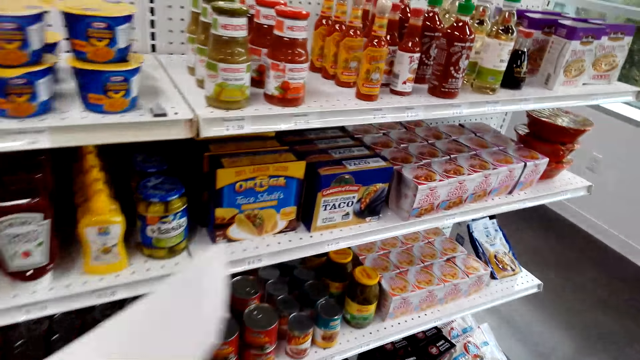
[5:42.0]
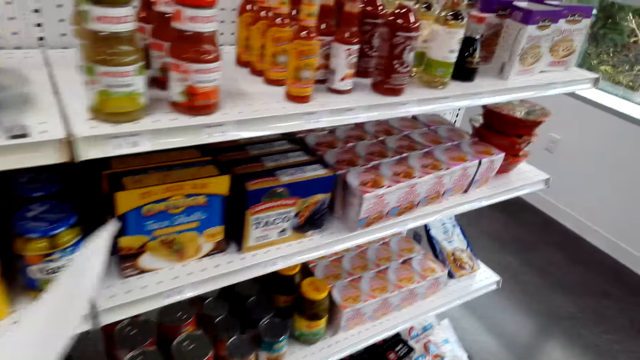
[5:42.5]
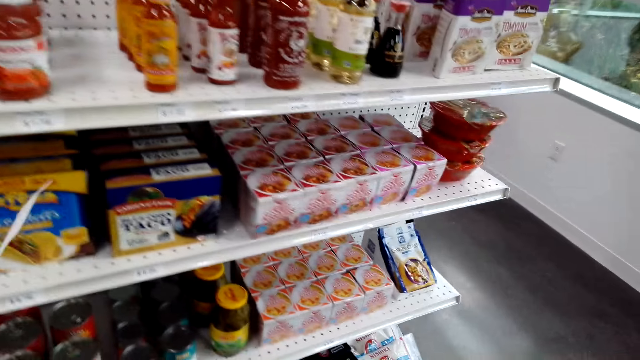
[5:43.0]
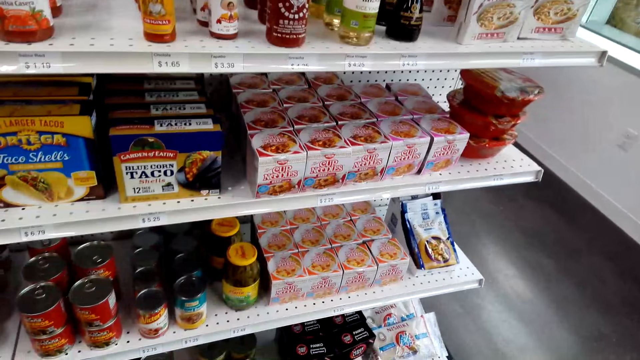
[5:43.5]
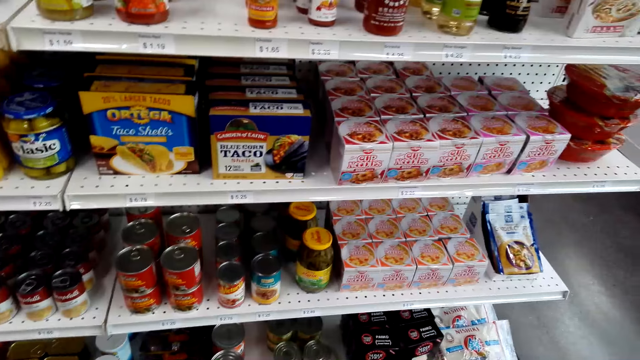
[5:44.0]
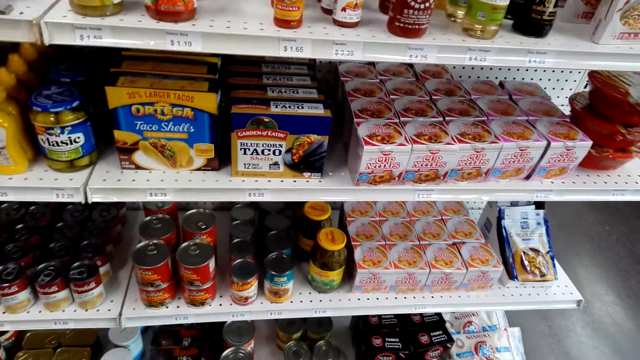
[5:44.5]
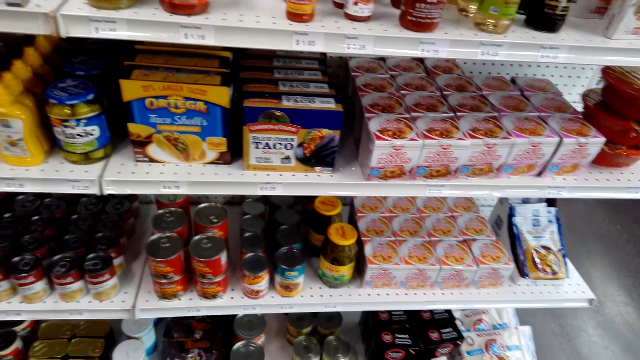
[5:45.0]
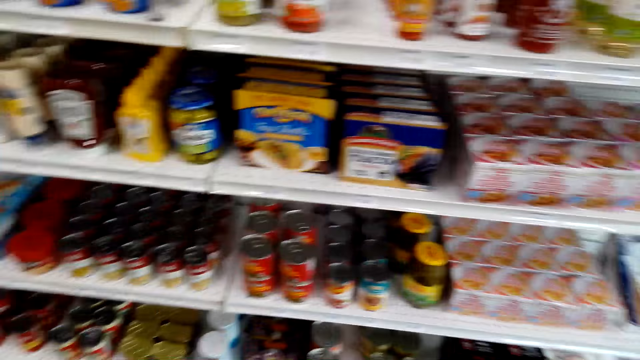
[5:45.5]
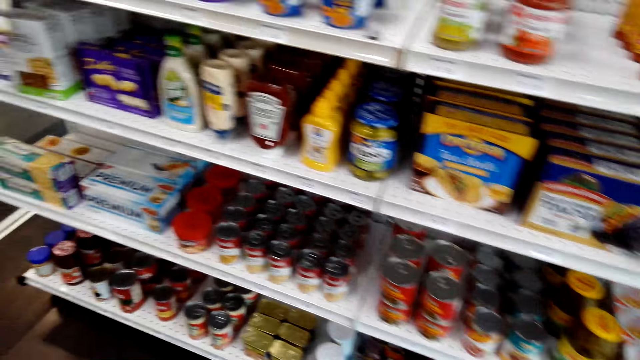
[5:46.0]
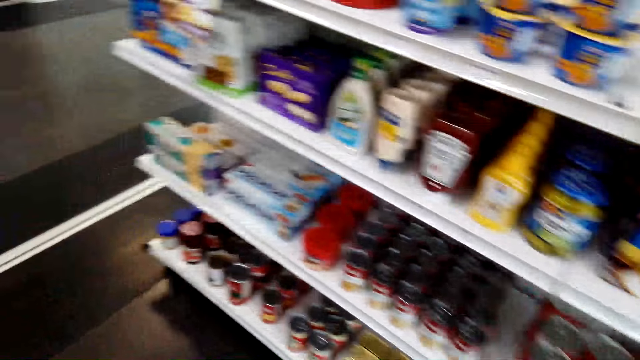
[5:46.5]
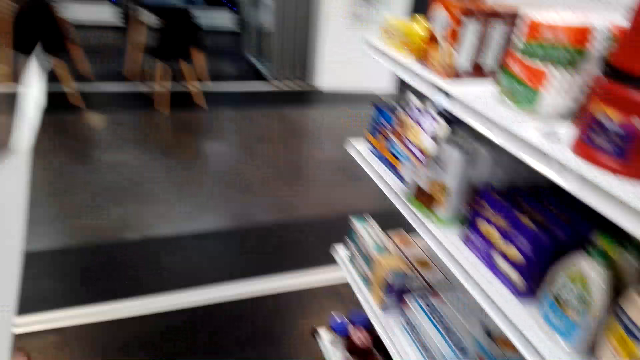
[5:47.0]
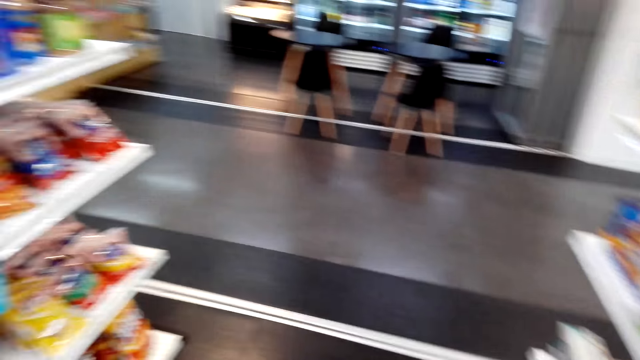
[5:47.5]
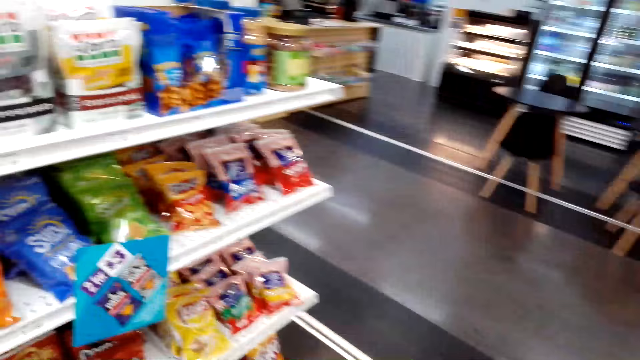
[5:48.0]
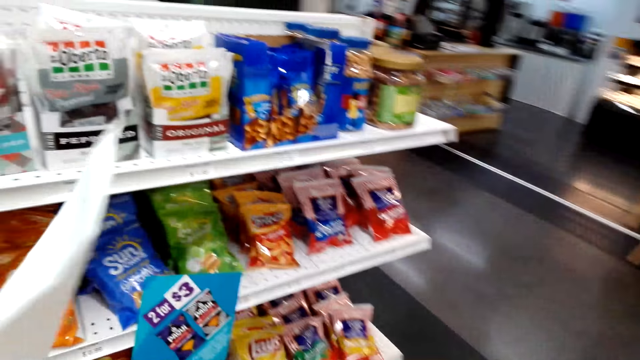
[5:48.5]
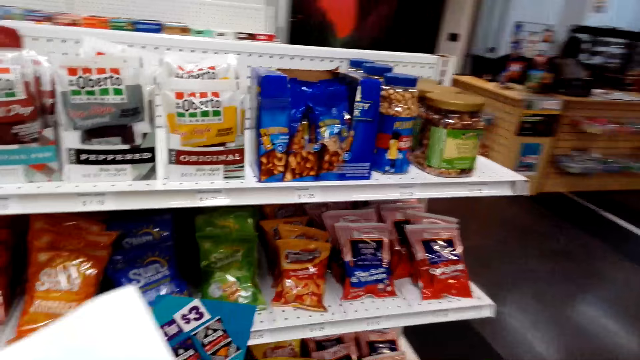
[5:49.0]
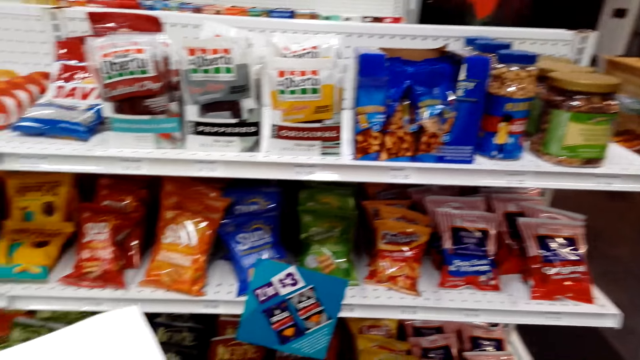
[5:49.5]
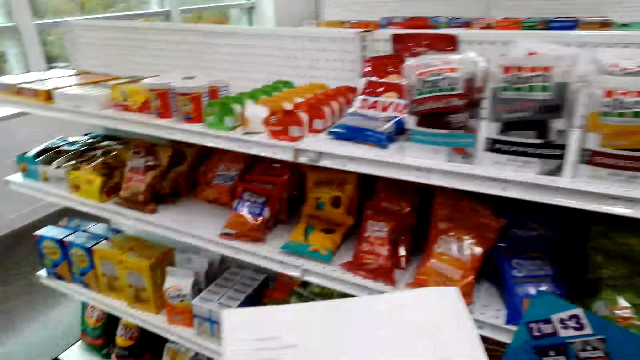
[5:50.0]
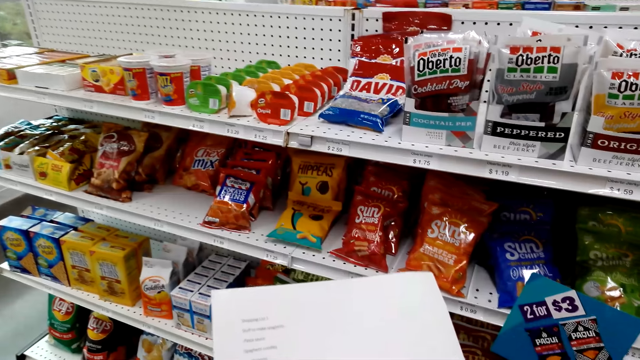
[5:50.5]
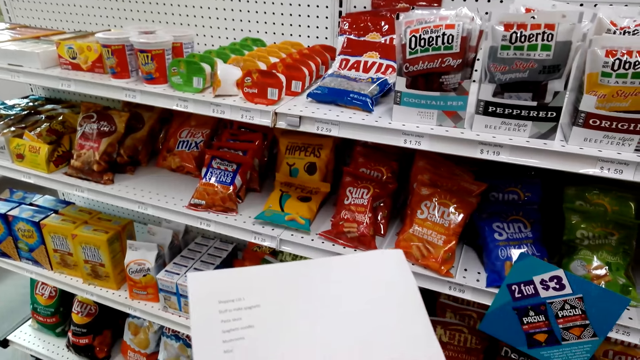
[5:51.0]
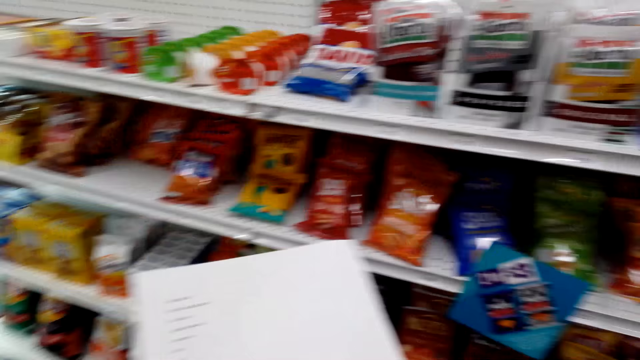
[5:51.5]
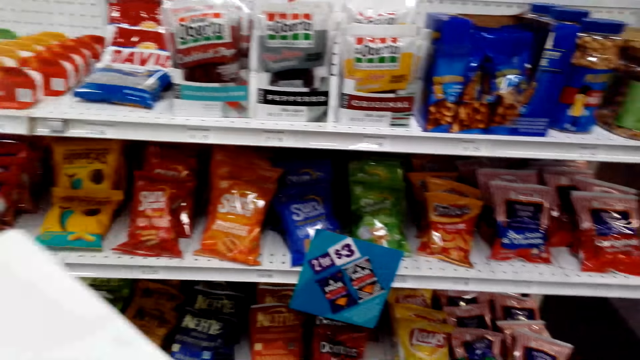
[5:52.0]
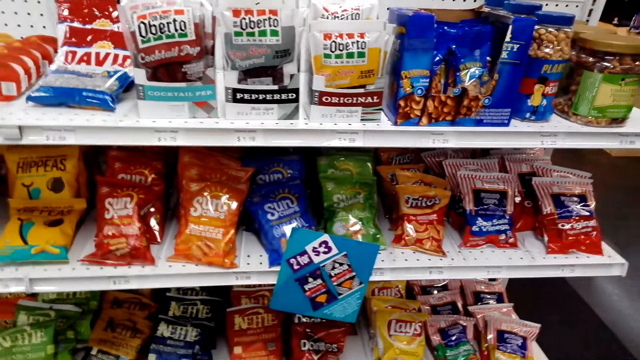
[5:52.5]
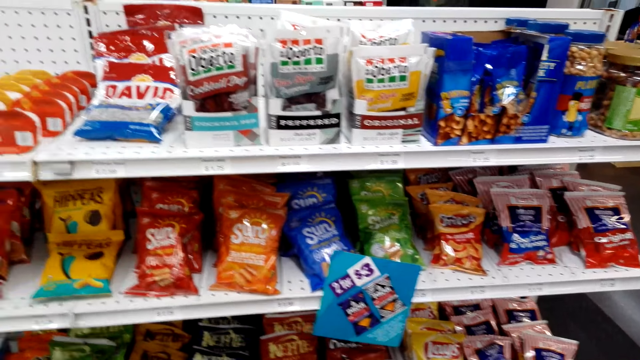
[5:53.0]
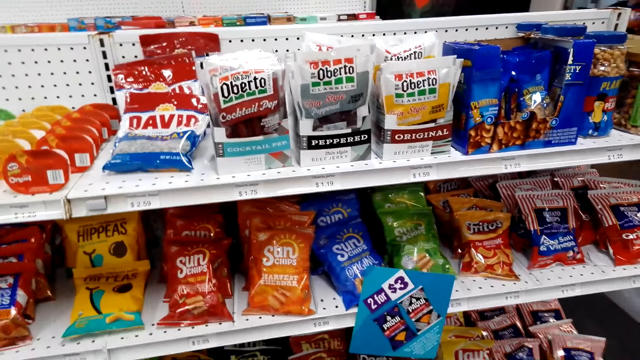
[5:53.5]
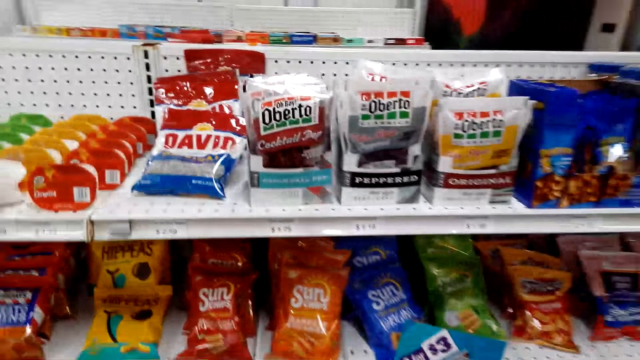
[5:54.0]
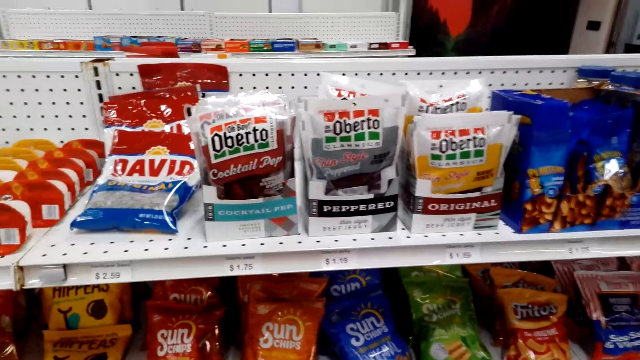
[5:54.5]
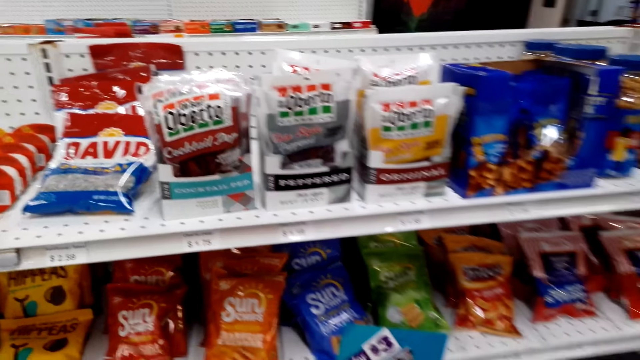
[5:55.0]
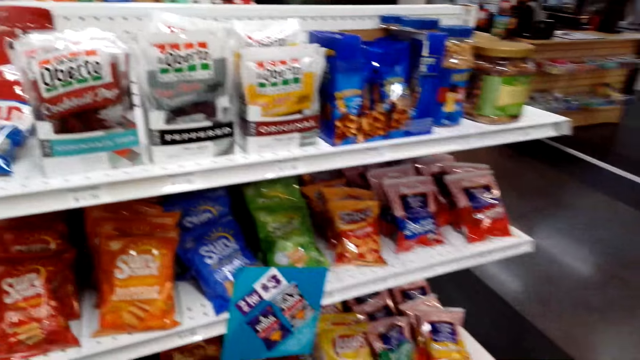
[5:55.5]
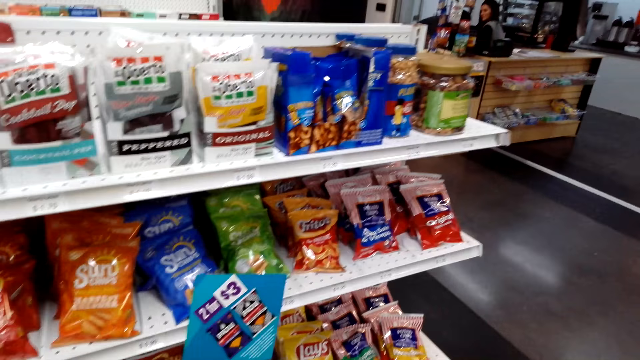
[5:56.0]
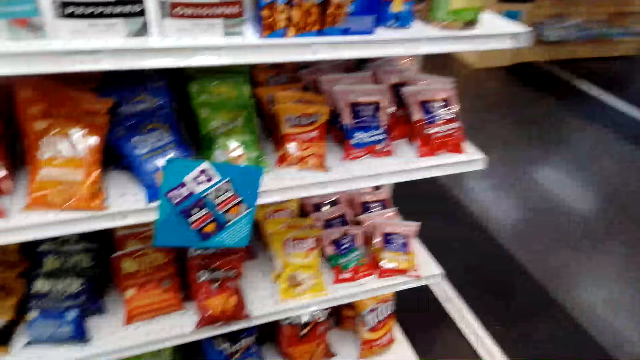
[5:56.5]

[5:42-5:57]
The camera wearer looks around. They turn around. They stare at the list. They look around.

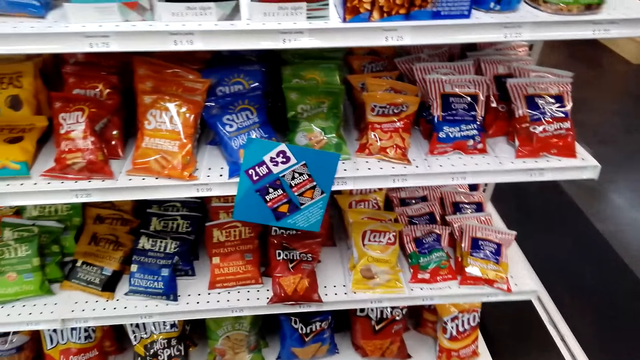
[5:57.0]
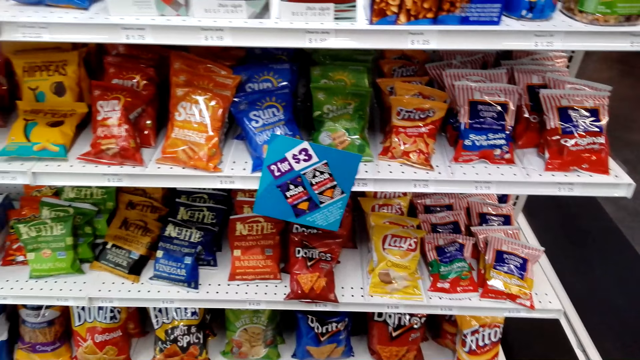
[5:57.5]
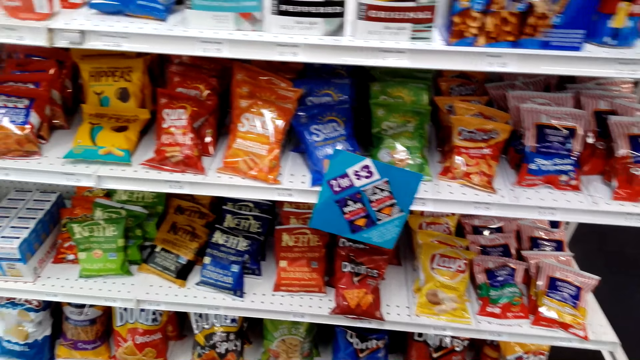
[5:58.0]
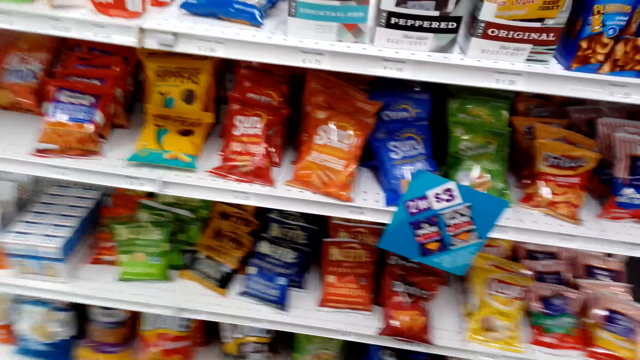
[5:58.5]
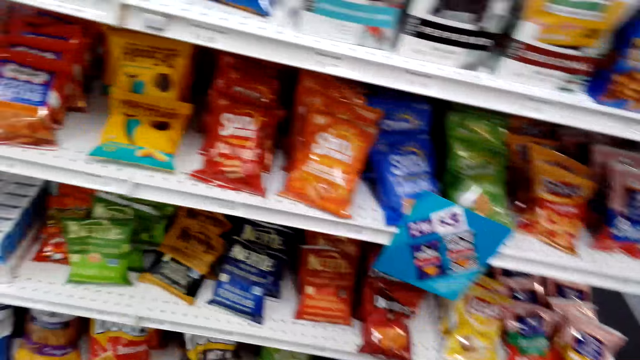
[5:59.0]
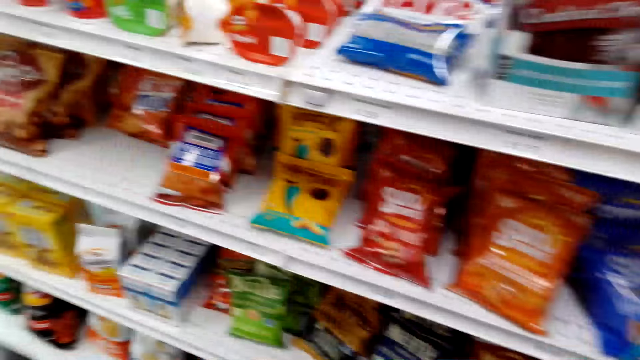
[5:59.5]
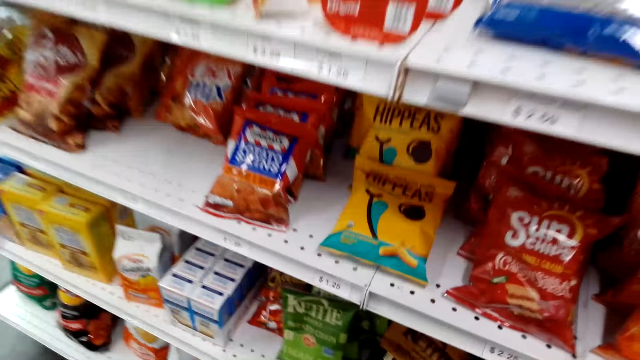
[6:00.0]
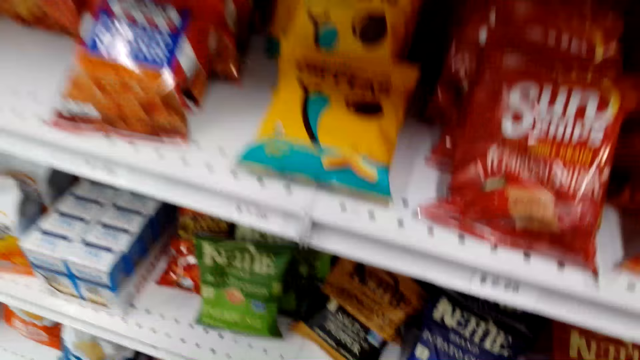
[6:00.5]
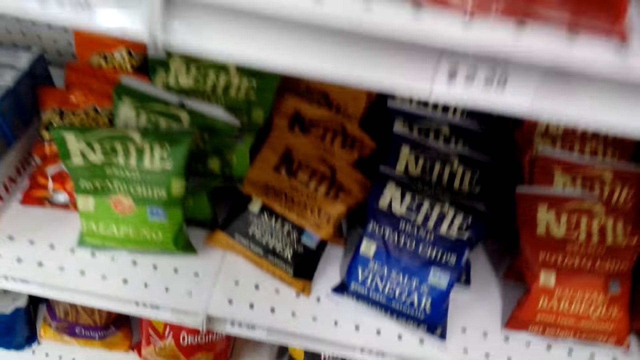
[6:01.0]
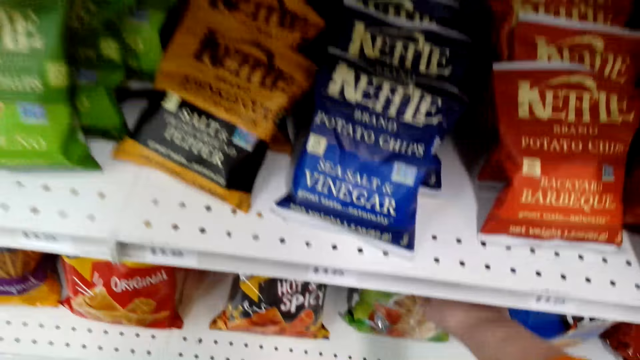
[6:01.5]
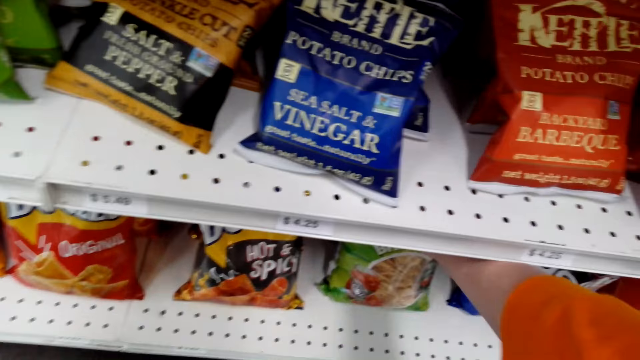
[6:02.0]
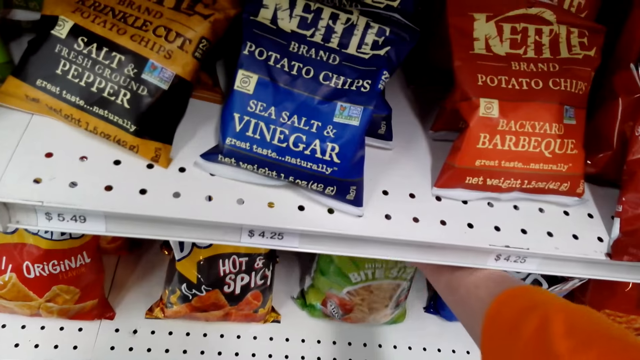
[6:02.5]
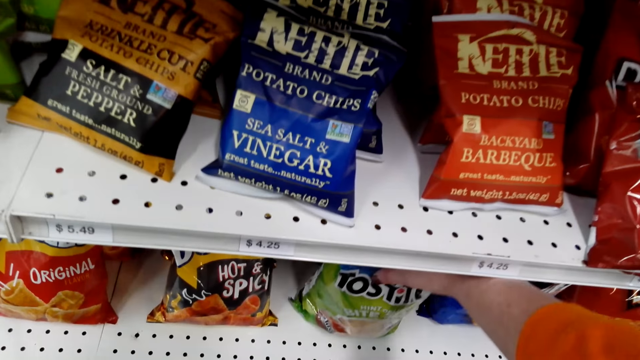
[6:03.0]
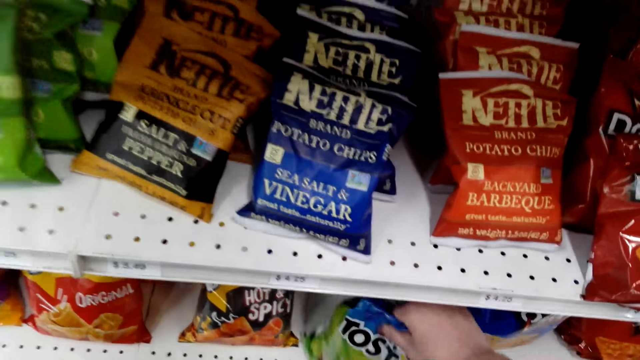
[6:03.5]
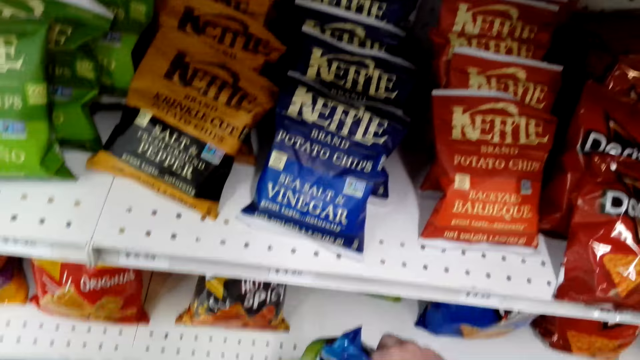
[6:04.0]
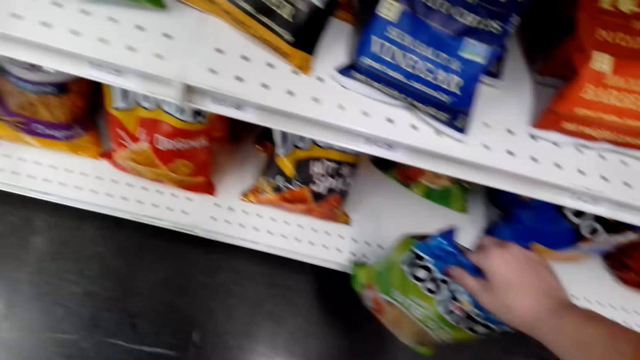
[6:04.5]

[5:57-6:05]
The camera wearer picks up toastilla in the shelf.
